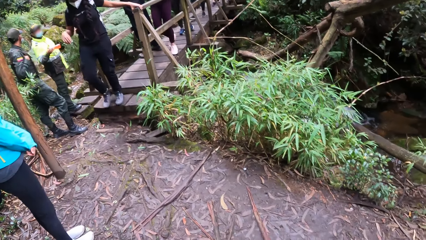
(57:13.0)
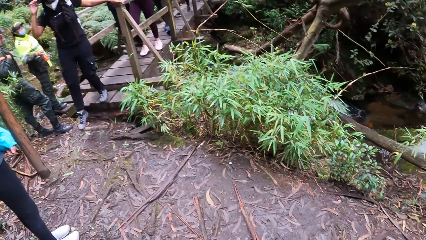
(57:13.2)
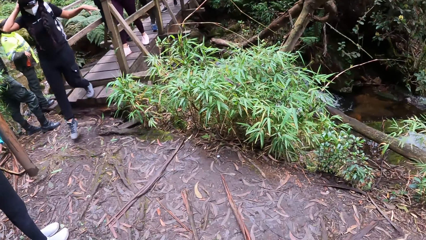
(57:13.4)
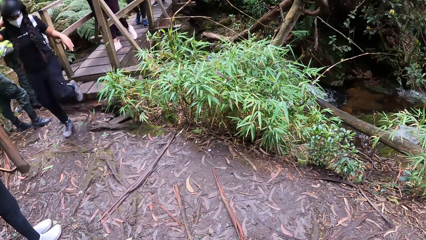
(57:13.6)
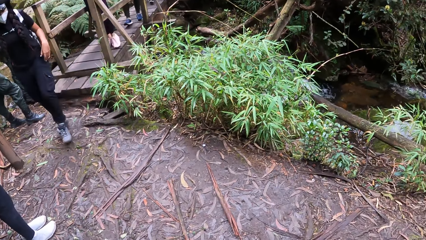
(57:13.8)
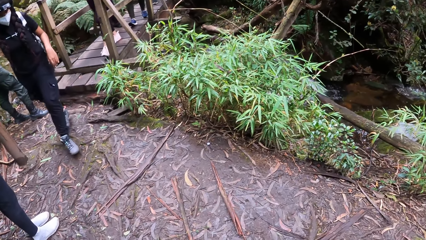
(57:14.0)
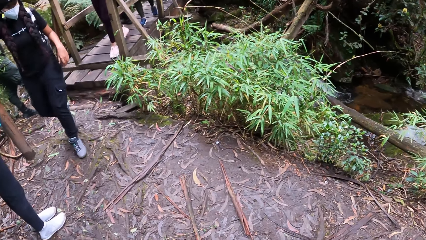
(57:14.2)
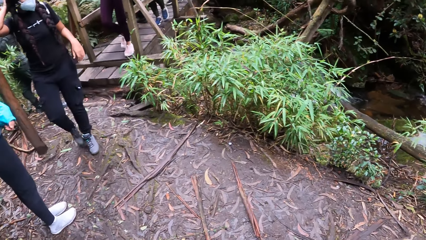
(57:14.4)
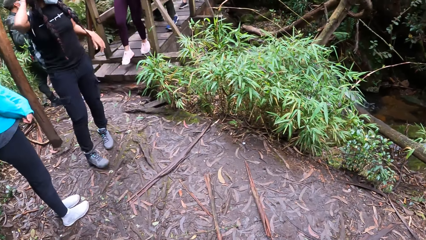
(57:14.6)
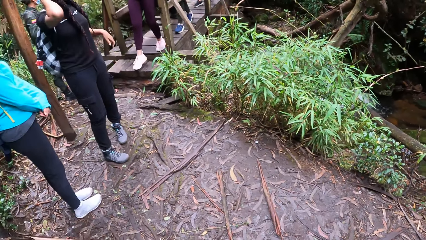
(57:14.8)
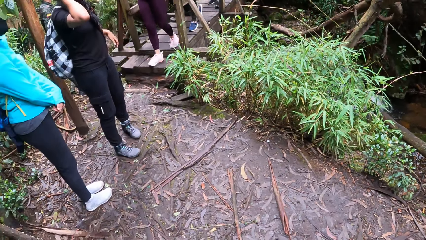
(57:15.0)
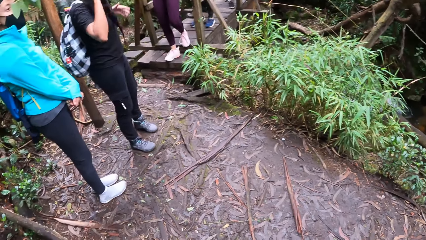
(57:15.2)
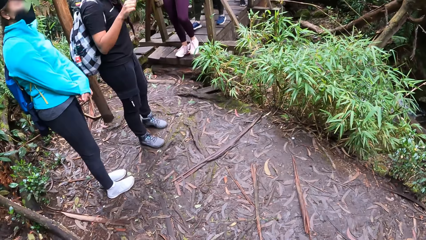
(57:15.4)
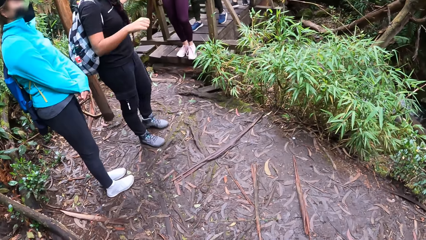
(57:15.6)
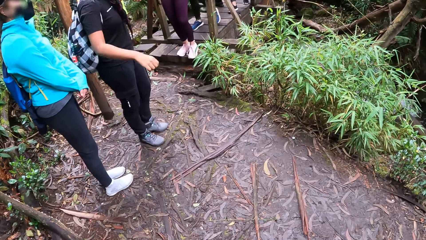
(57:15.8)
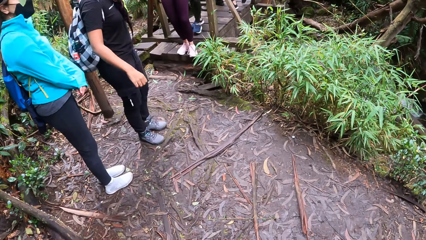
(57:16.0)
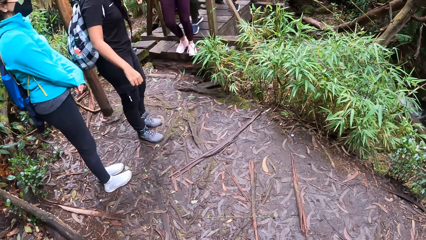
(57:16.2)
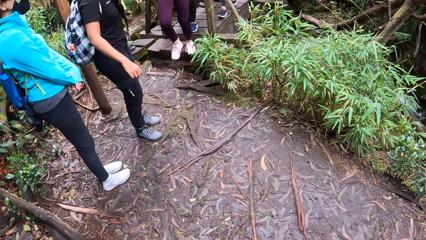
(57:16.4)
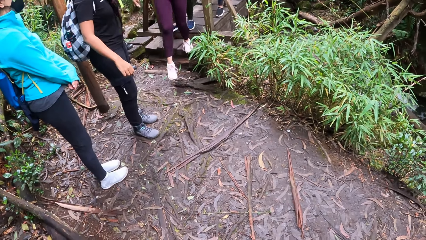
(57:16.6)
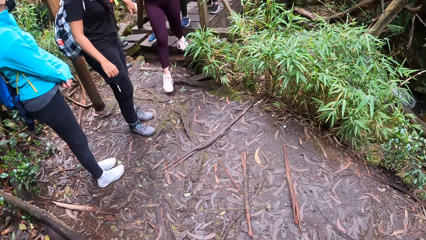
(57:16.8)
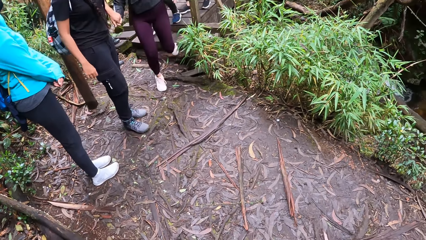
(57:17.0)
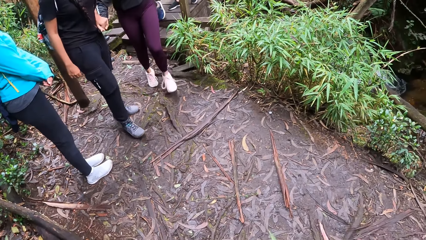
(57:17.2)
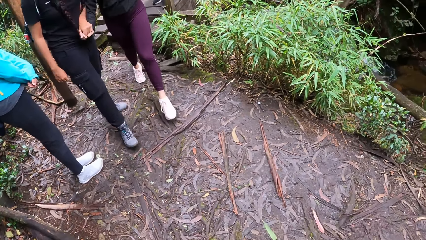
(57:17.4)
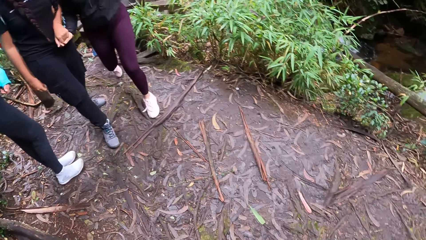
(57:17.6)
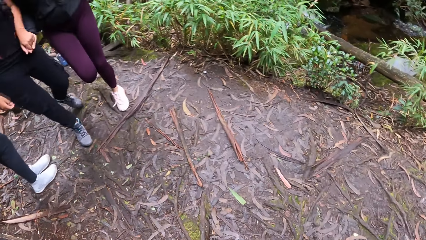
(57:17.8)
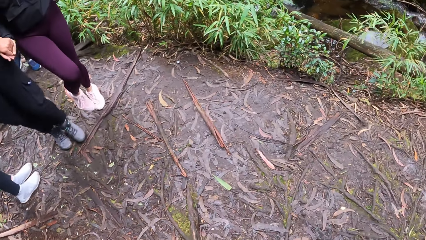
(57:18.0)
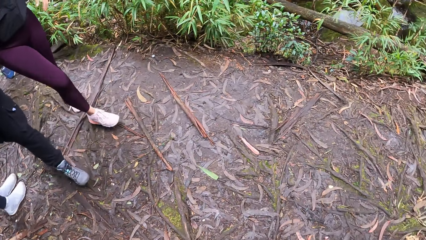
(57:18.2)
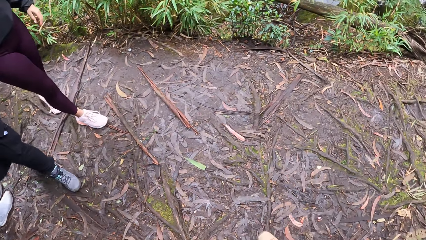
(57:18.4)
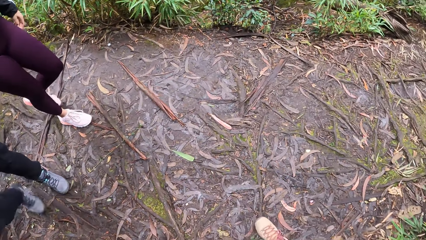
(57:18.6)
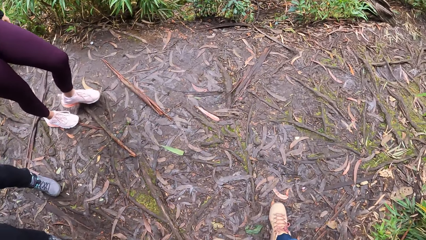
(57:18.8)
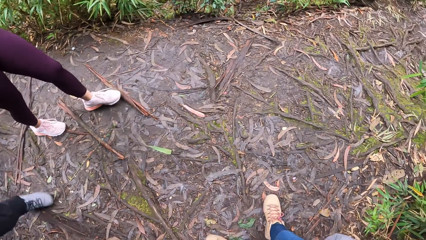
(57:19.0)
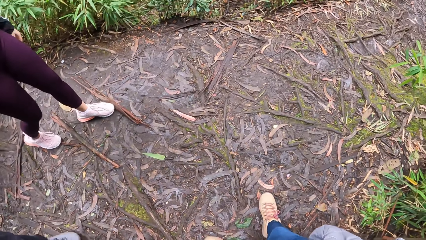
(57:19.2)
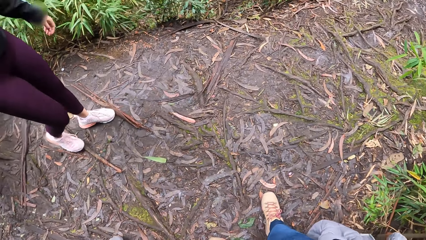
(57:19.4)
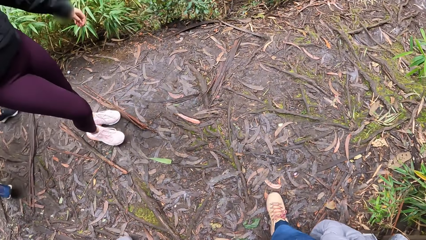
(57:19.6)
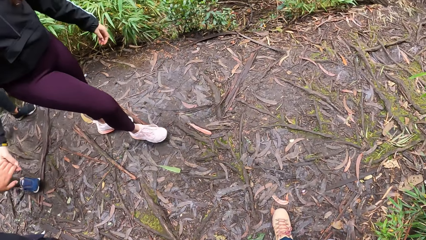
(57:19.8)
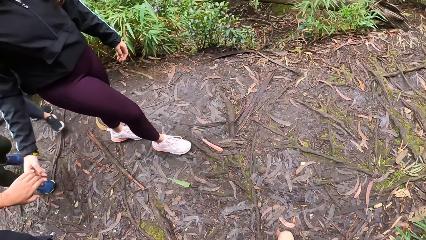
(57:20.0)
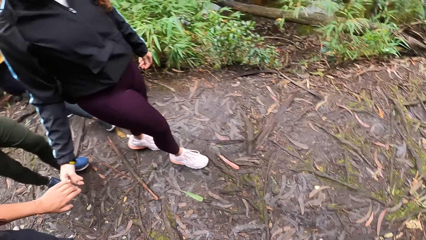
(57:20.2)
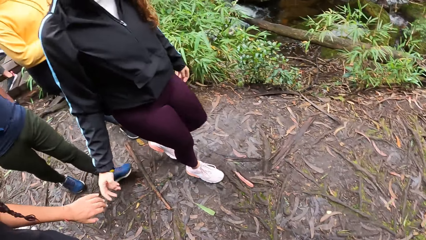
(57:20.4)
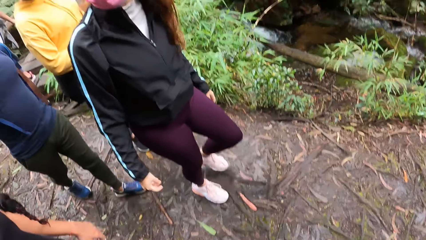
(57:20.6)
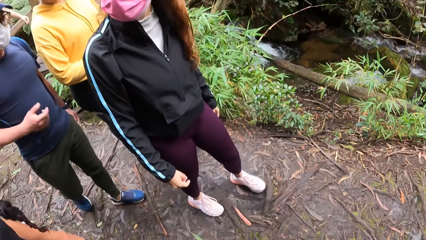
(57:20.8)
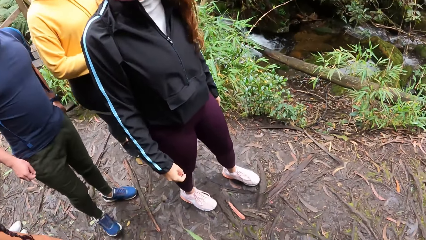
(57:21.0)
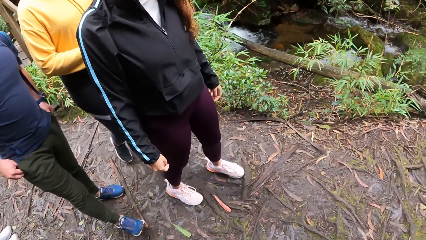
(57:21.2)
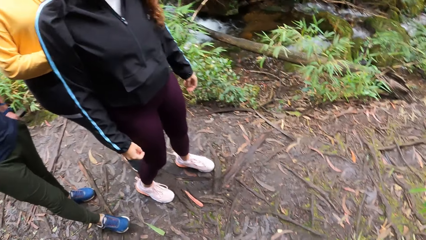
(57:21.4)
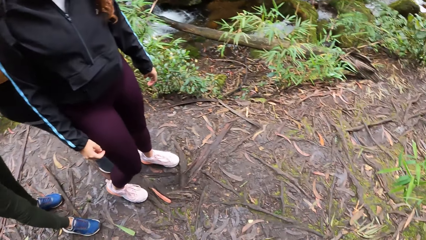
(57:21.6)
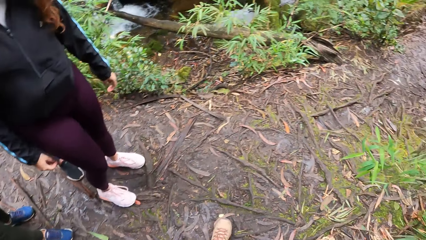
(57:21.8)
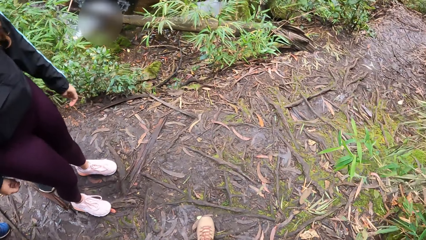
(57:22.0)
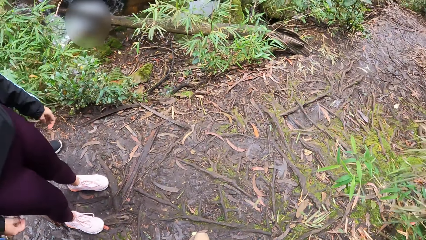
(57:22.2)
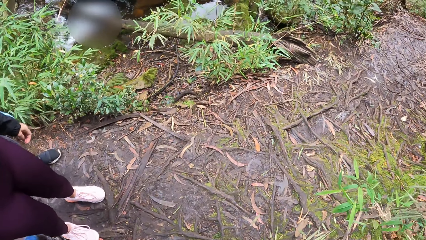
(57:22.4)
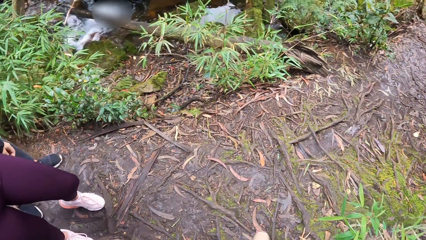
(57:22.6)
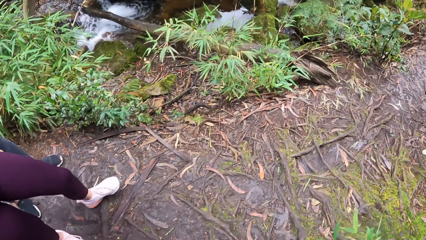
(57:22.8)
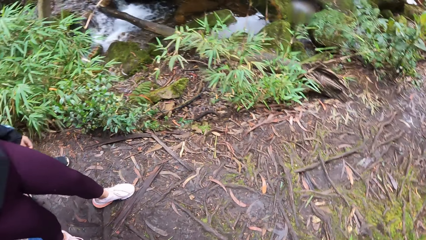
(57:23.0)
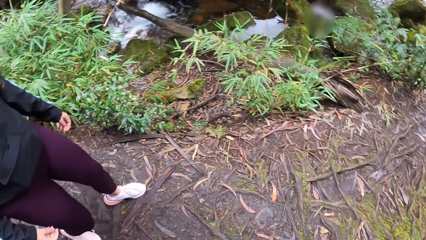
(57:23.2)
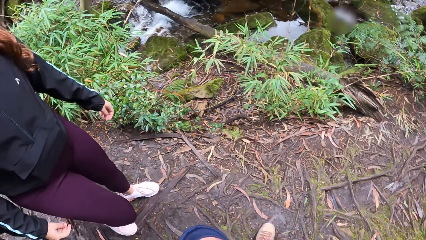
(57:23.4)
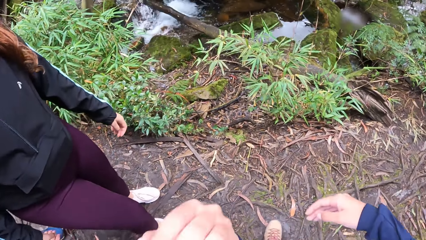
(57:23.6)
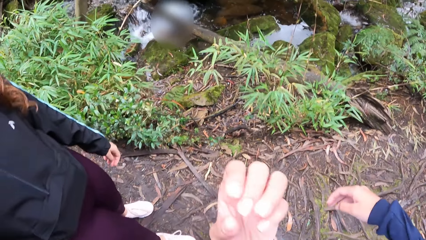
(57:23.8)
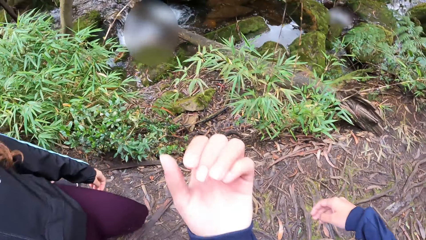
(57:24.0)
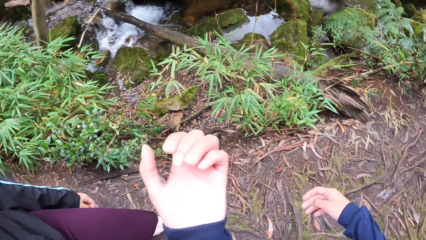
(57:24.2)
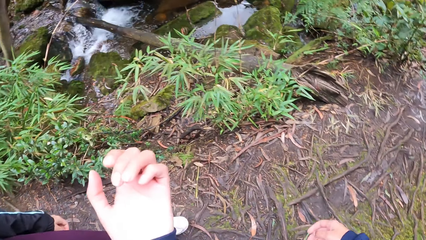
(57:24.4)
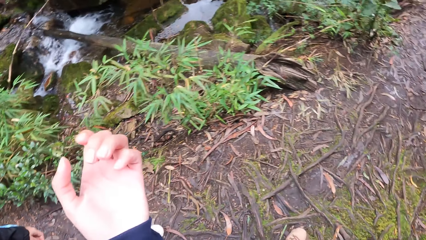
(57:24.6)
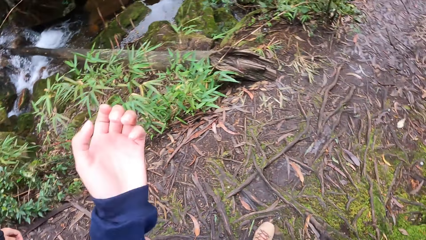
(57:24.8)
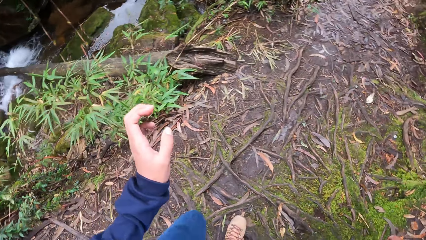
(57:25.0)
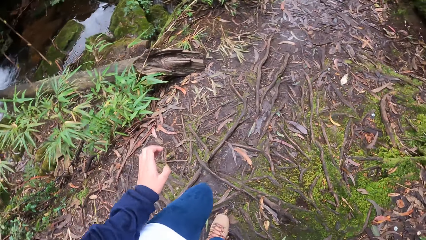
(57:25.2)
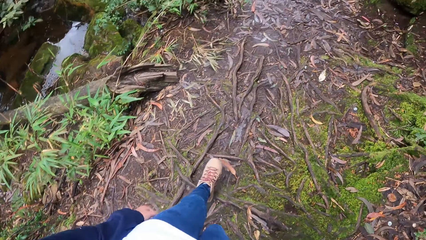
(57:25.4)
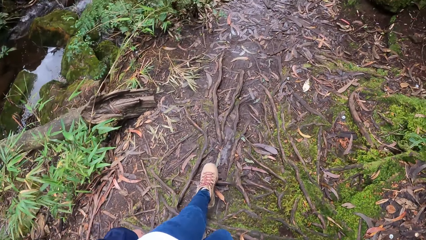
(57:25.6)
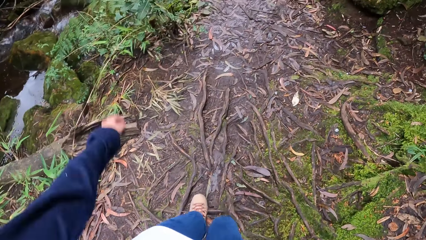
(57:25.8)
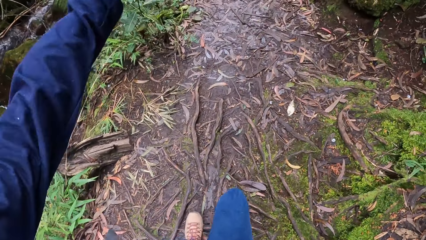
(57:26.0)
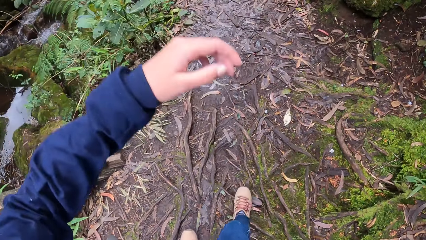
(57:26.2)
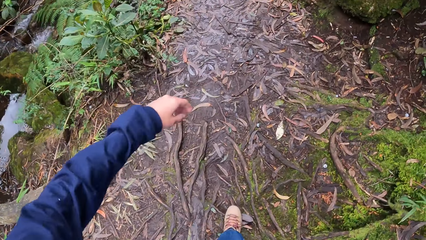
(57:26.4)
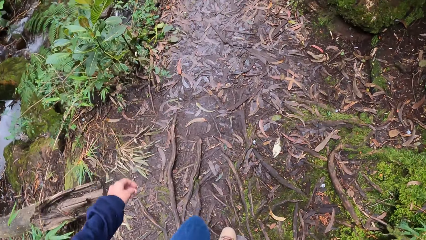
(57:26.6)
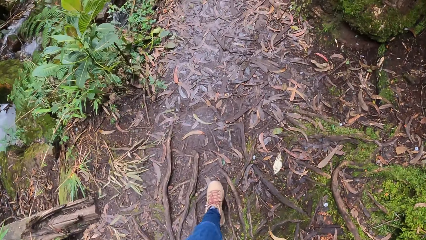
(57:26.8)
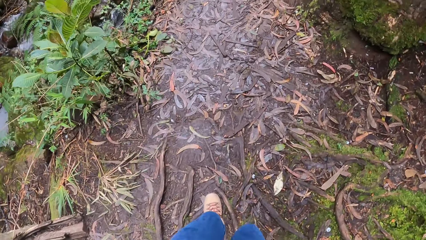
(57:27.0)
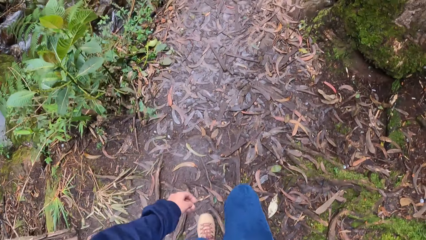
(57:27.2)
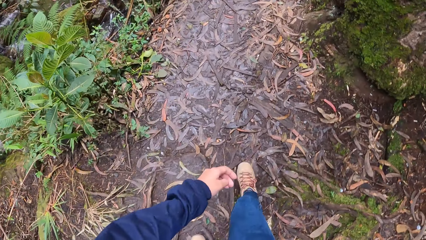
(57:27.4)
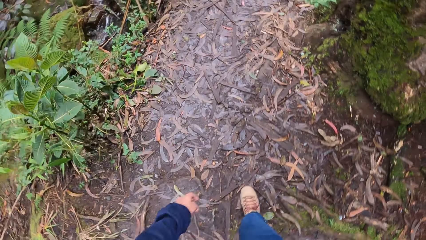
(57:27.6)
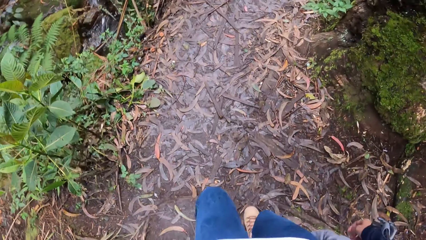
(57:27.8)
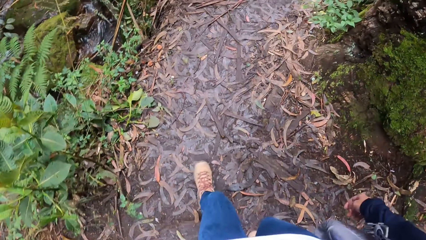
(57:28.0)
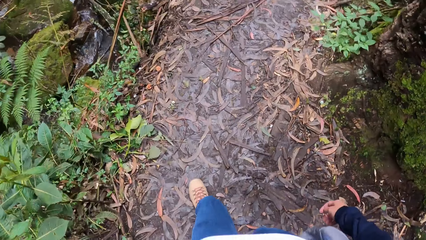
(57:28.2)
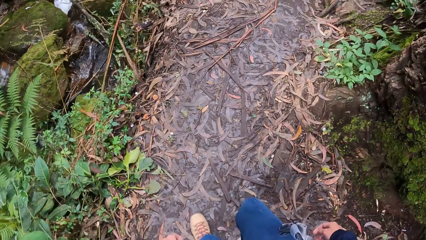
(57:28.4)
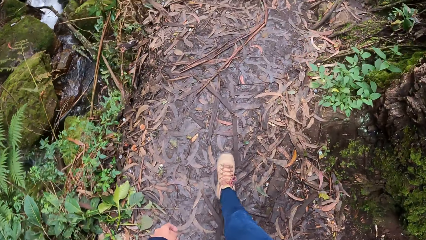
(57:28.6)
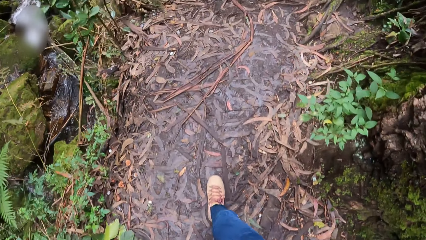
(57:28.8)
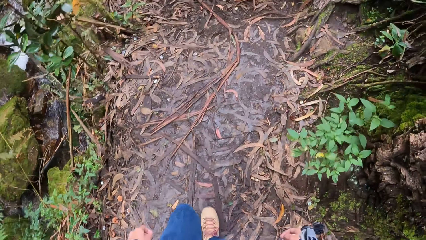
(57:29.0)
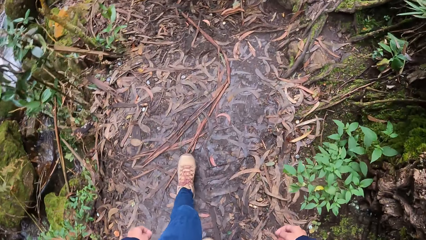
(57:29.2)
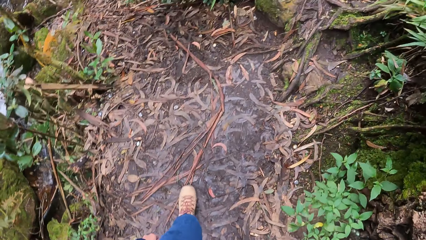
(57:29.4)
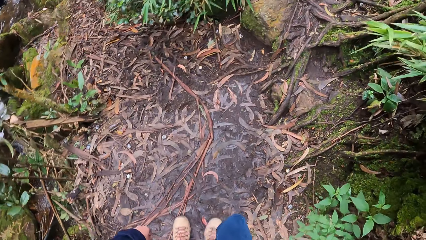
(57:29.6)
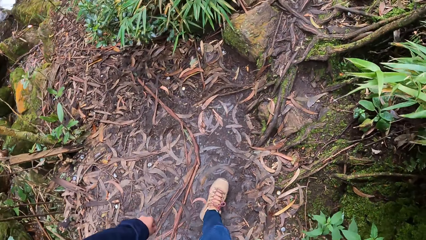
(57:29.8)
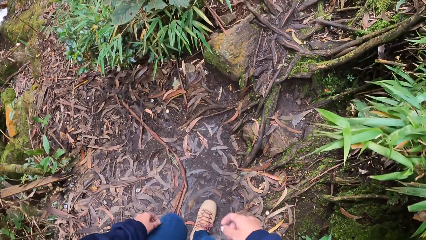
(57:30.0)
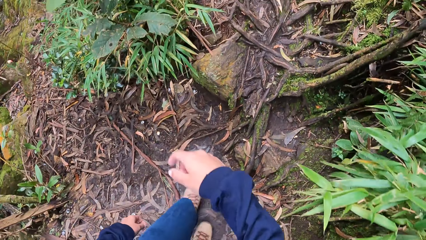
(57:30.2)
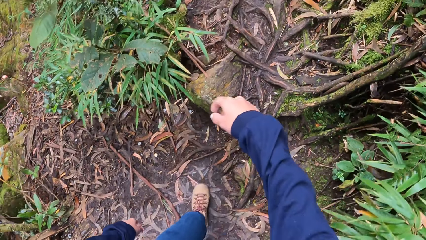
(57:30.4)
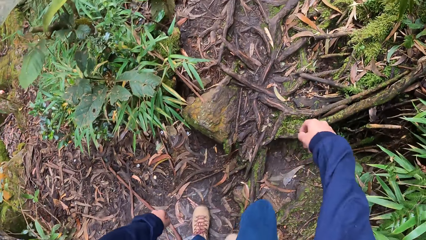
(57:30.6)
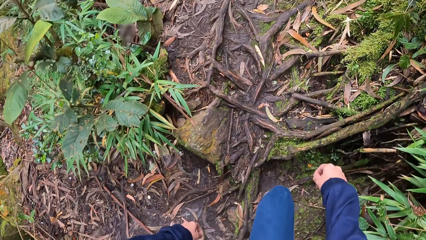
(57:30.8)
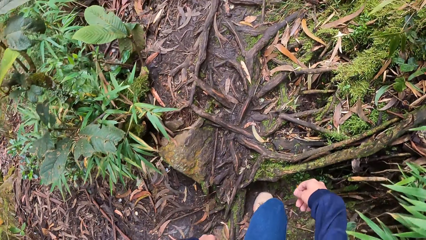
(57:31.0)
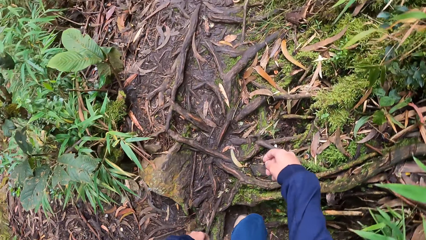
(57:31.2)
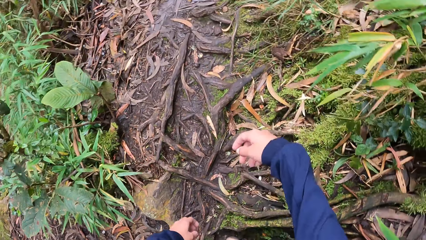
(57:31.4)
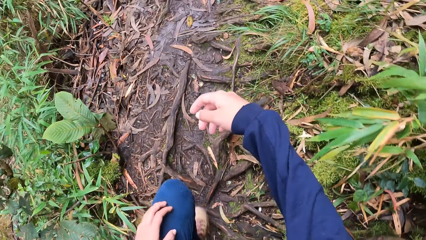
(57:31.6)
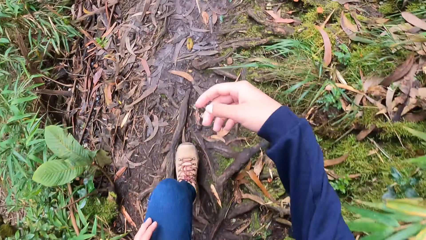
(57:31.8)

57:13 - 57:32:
The camera wearer stares at her hand. She walks around the forest.
